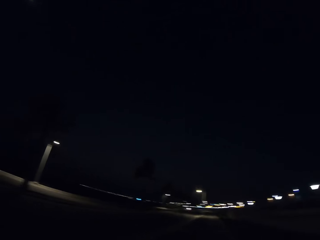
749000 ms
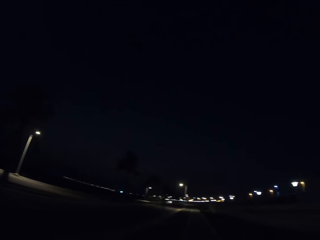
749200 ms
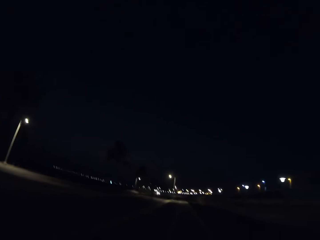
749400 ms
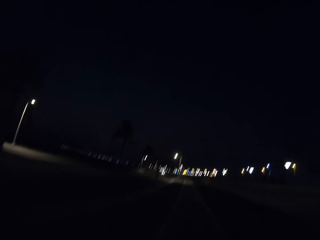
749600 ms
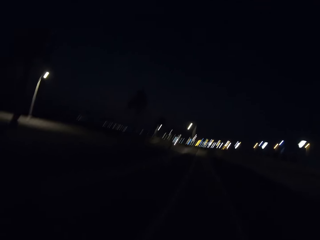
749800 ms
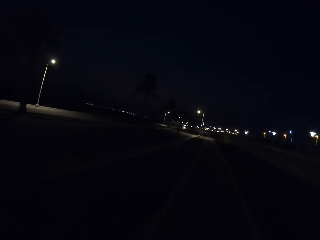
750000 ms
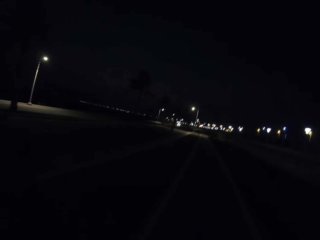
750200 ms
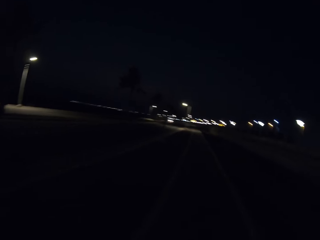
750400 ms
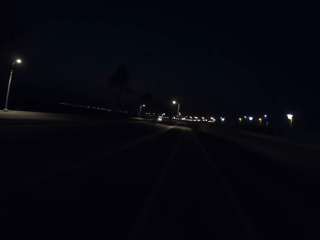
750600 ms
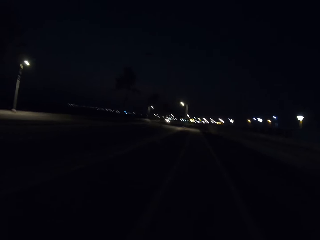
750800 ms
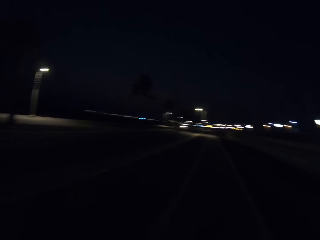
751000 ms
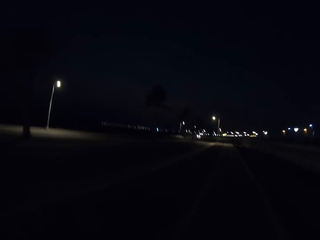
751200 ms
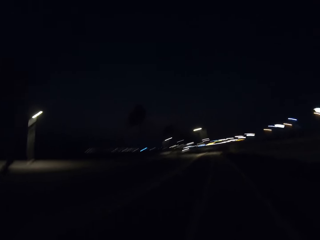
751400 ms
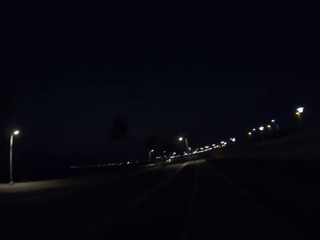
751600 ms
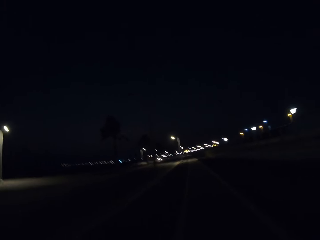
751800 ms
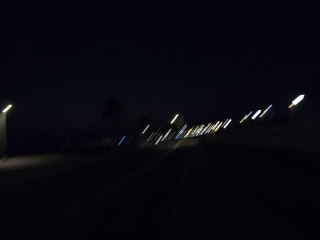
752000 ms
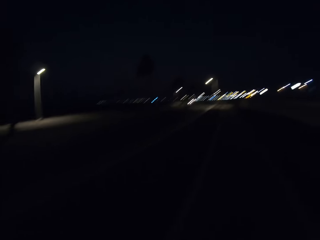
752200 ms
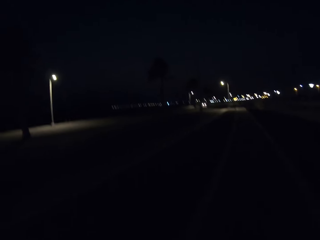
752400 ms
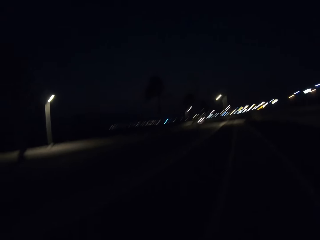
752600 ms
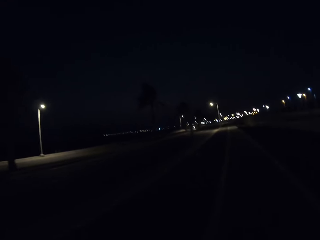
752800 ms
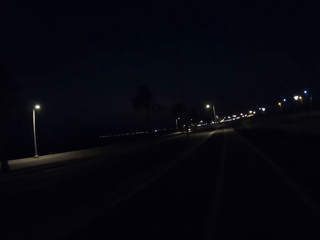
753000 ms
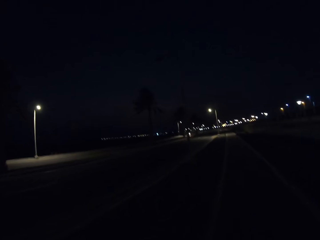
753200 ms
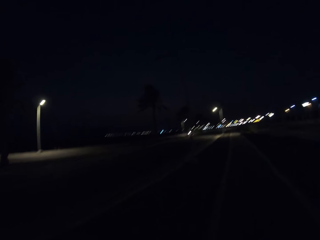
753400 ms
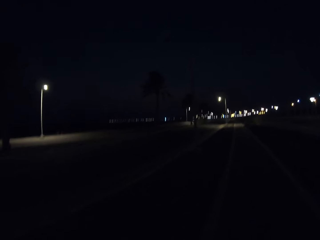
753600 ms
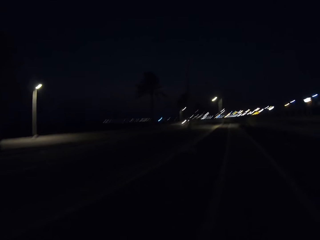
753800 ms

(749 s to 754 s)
The camera wearer walks on the sidewalk.
